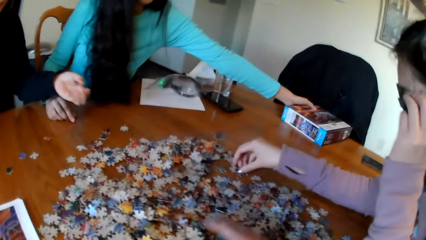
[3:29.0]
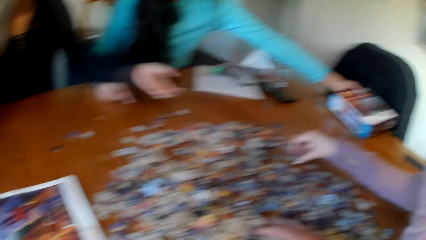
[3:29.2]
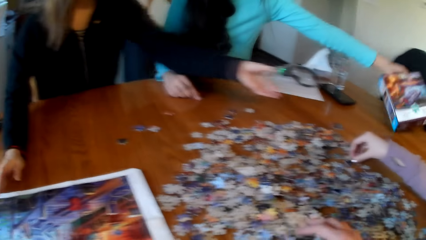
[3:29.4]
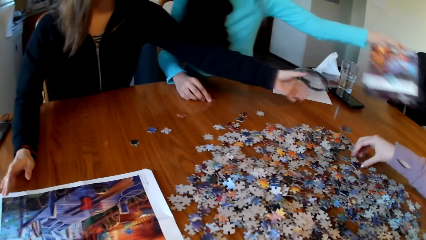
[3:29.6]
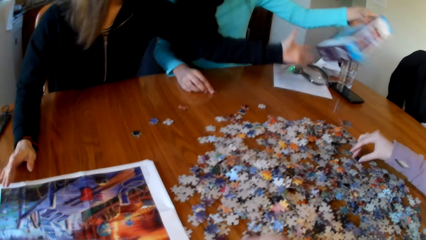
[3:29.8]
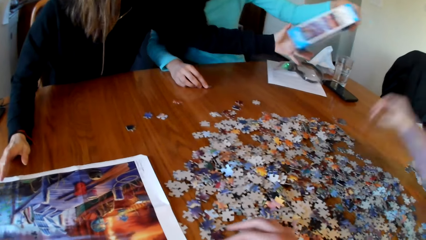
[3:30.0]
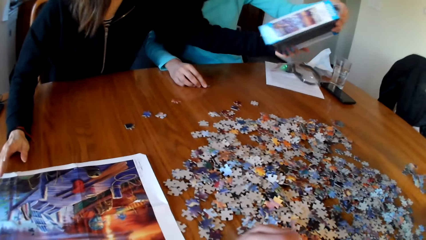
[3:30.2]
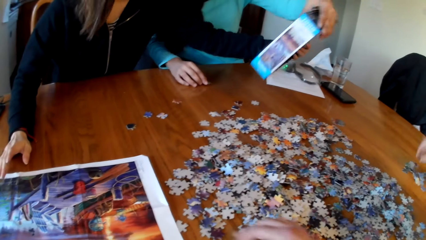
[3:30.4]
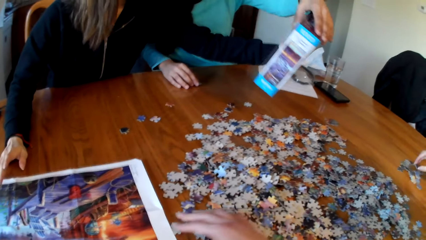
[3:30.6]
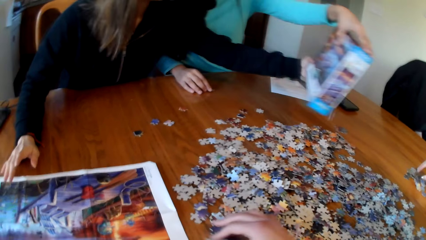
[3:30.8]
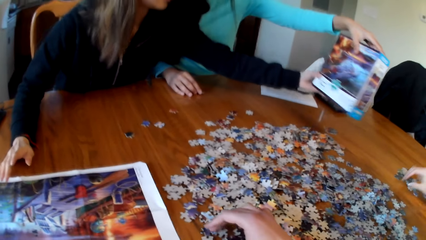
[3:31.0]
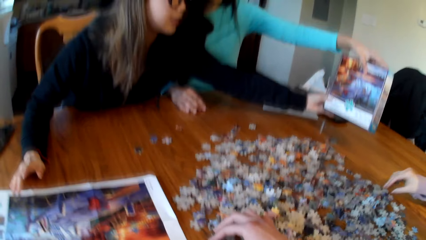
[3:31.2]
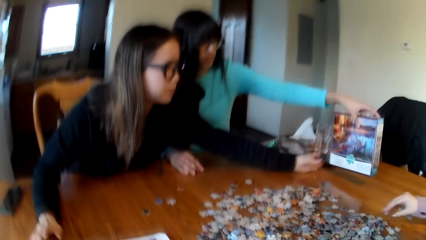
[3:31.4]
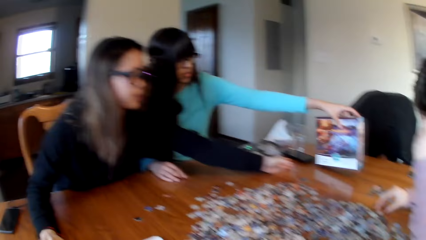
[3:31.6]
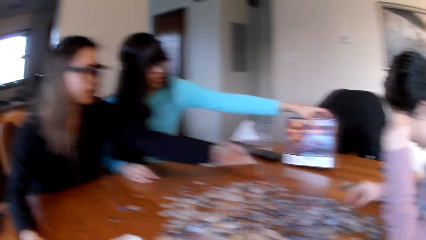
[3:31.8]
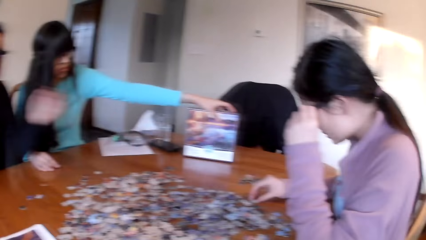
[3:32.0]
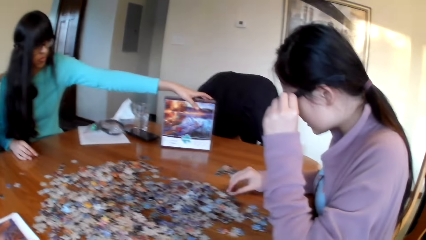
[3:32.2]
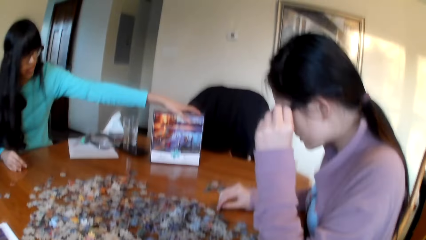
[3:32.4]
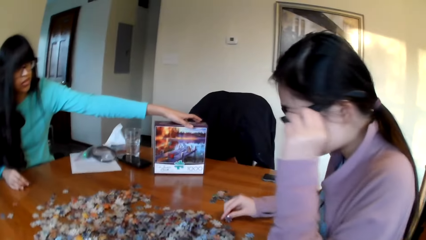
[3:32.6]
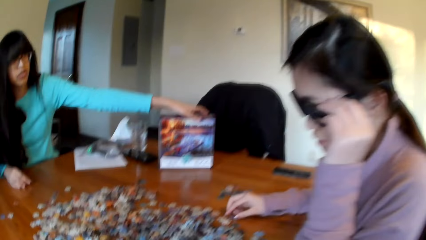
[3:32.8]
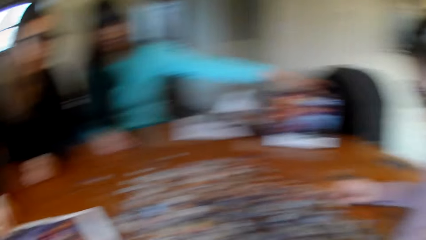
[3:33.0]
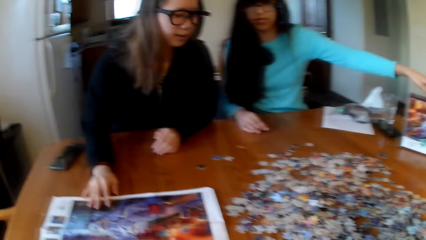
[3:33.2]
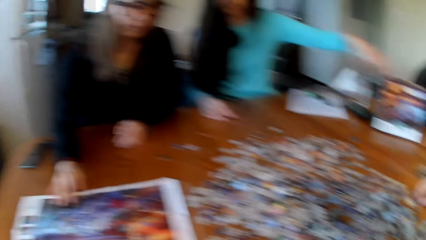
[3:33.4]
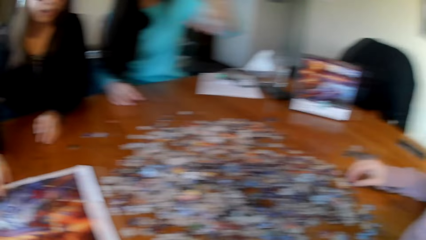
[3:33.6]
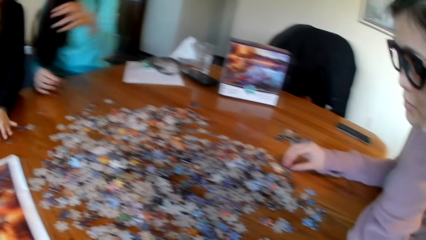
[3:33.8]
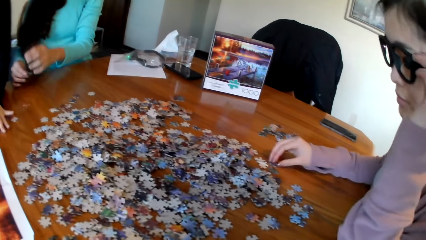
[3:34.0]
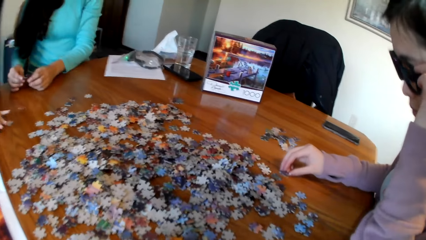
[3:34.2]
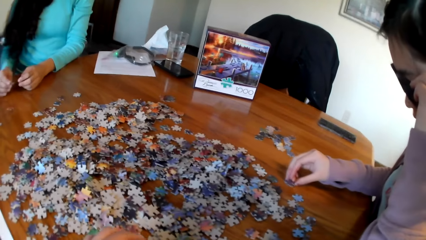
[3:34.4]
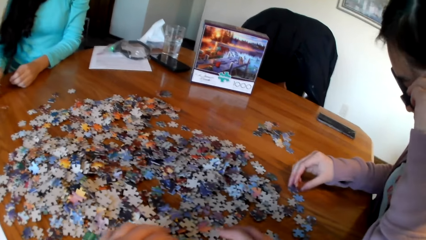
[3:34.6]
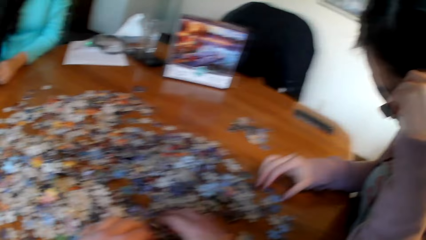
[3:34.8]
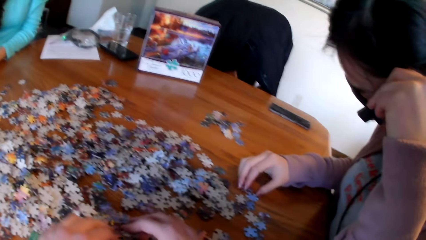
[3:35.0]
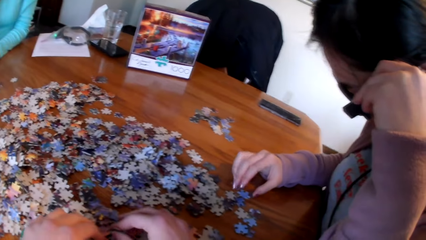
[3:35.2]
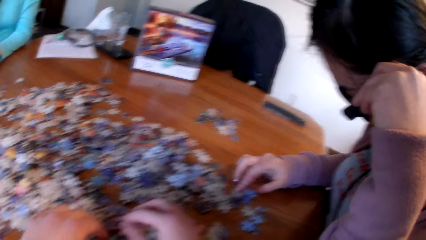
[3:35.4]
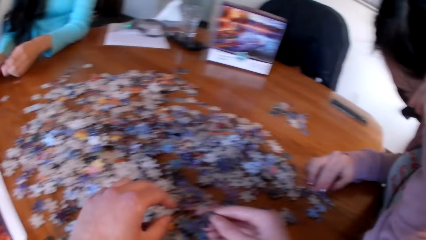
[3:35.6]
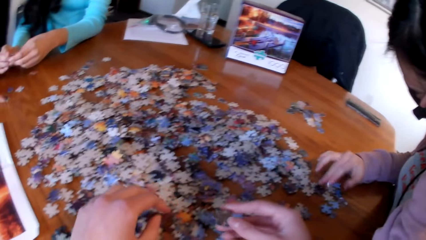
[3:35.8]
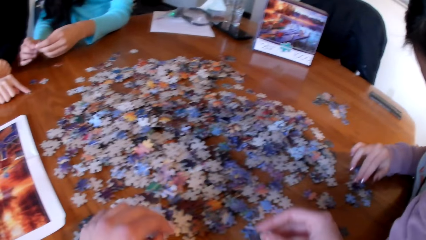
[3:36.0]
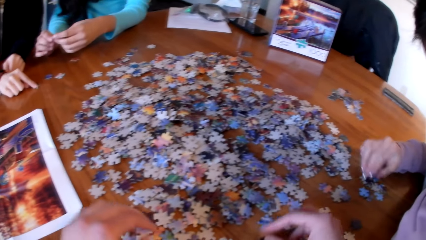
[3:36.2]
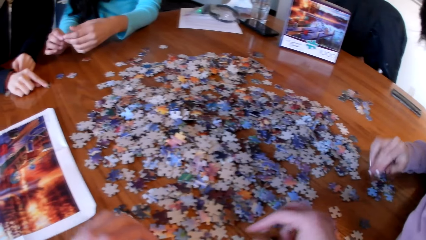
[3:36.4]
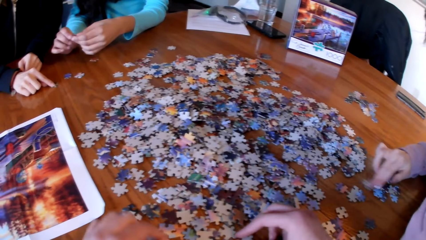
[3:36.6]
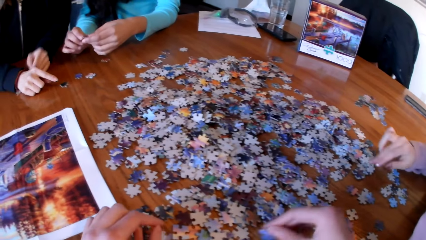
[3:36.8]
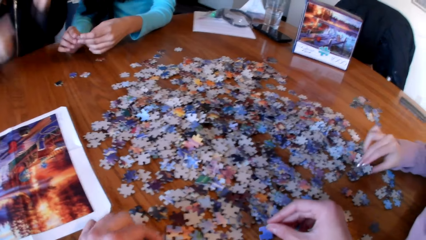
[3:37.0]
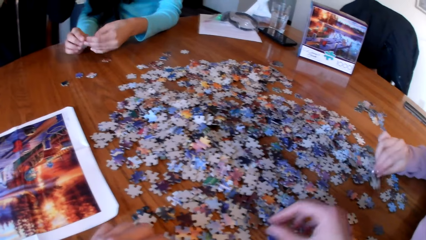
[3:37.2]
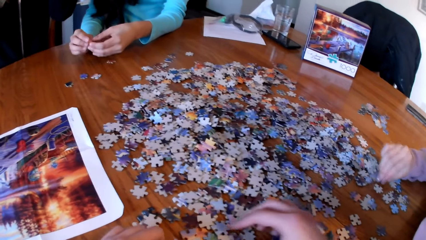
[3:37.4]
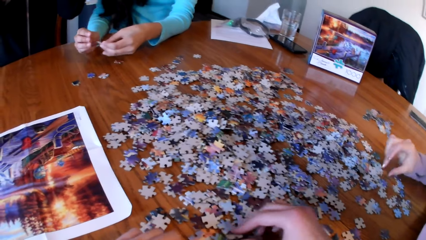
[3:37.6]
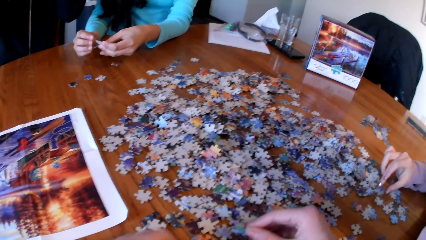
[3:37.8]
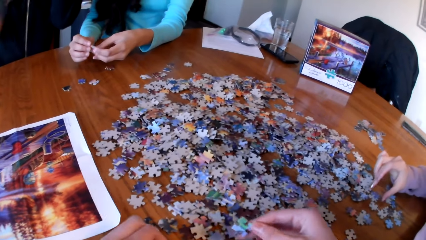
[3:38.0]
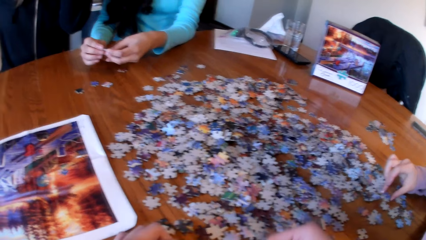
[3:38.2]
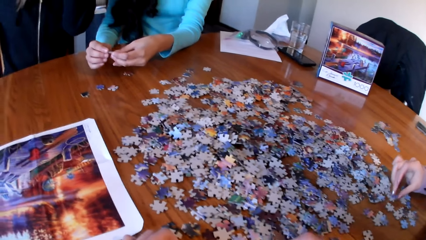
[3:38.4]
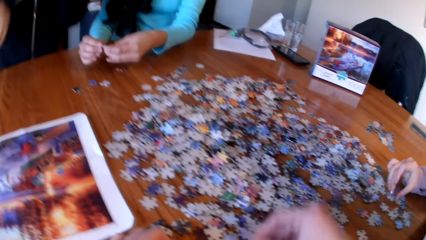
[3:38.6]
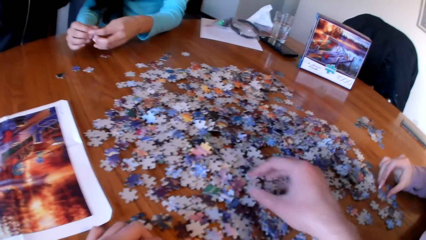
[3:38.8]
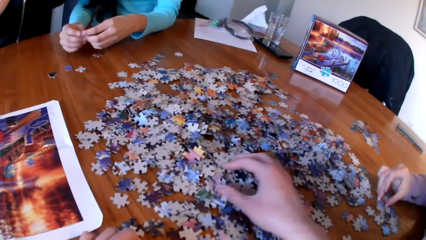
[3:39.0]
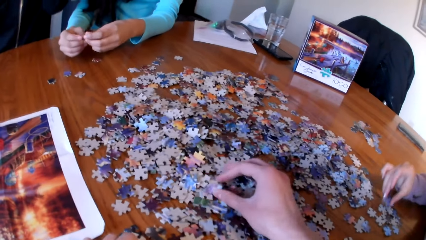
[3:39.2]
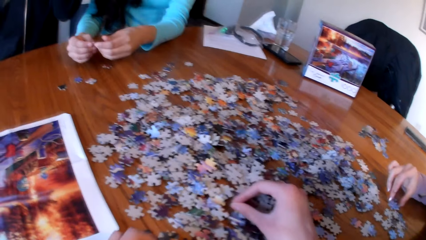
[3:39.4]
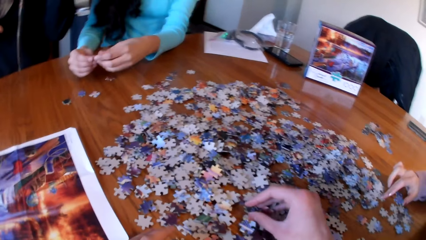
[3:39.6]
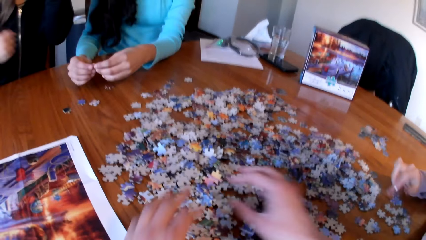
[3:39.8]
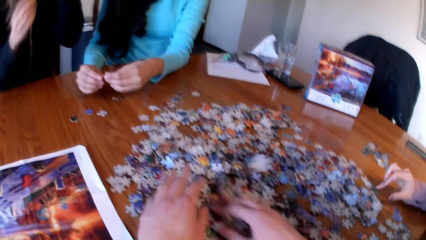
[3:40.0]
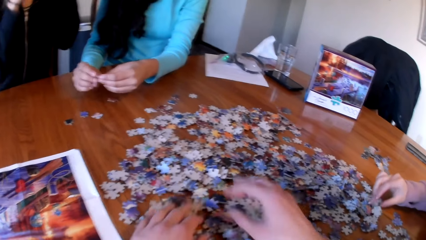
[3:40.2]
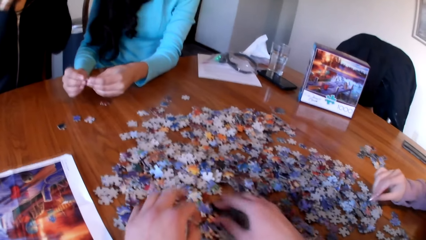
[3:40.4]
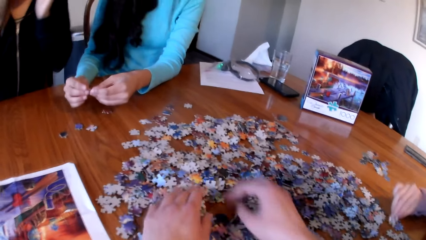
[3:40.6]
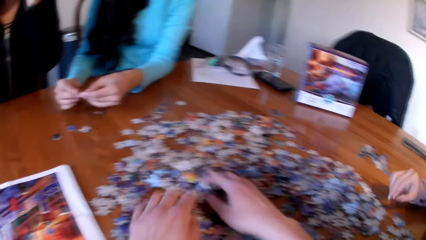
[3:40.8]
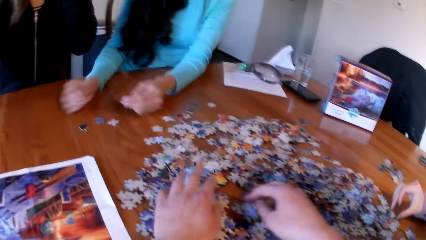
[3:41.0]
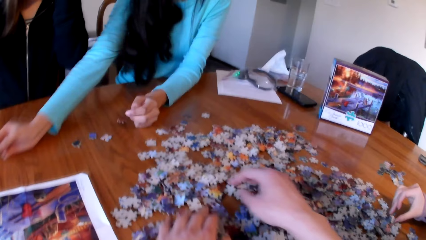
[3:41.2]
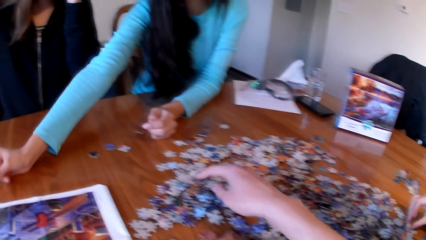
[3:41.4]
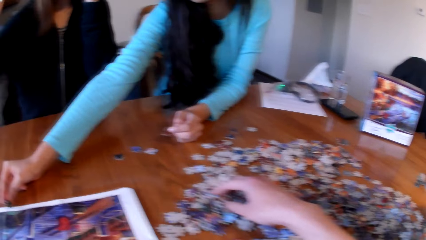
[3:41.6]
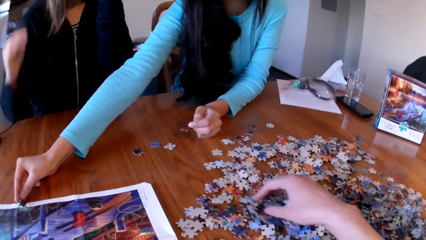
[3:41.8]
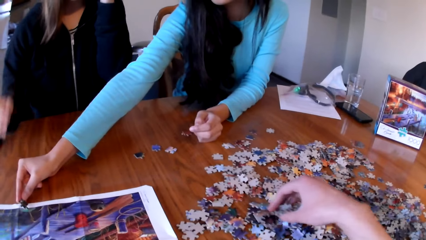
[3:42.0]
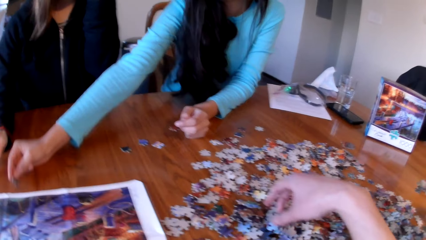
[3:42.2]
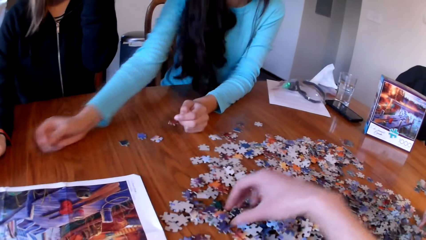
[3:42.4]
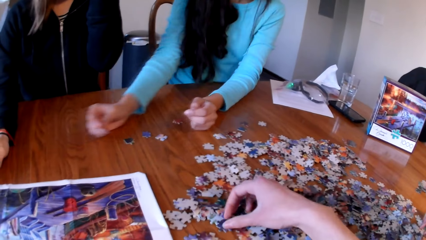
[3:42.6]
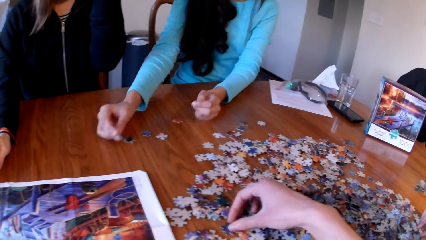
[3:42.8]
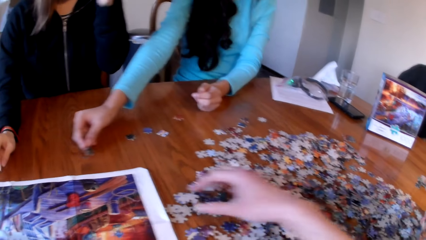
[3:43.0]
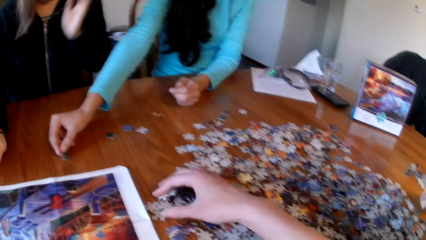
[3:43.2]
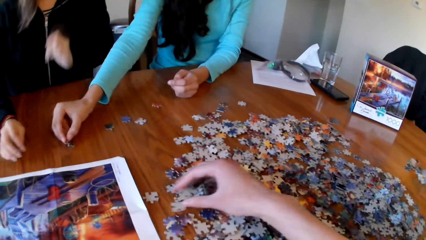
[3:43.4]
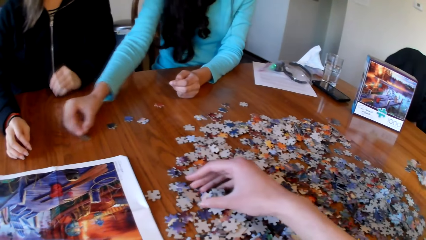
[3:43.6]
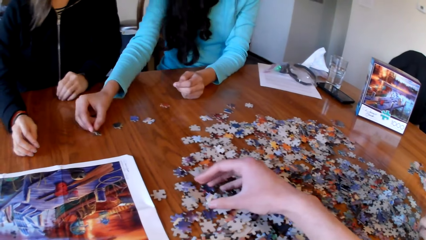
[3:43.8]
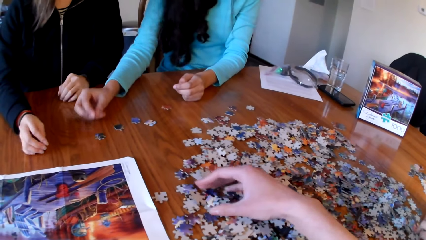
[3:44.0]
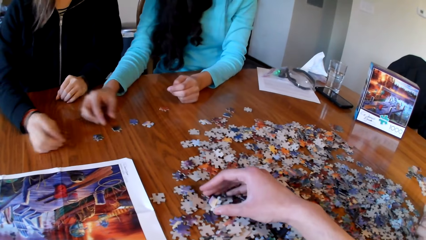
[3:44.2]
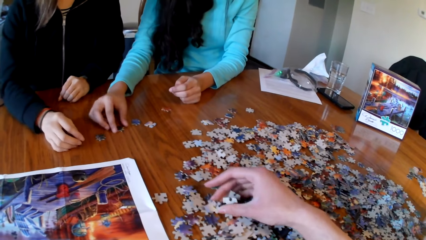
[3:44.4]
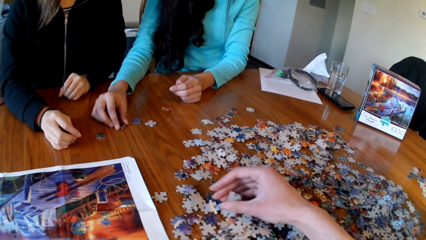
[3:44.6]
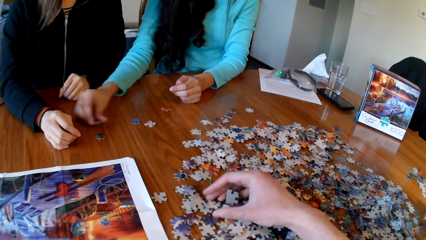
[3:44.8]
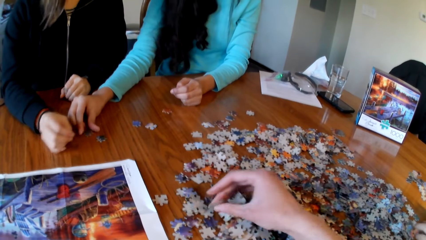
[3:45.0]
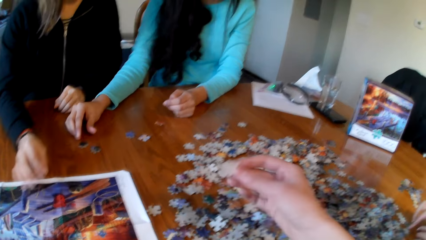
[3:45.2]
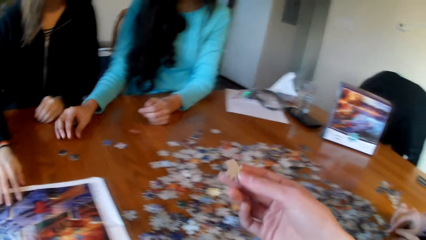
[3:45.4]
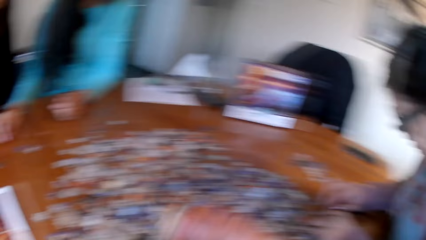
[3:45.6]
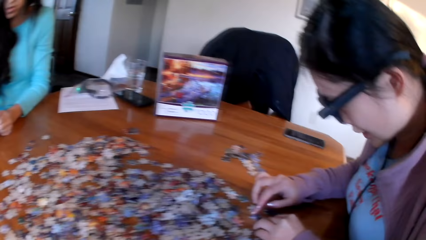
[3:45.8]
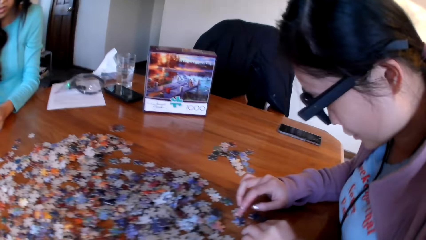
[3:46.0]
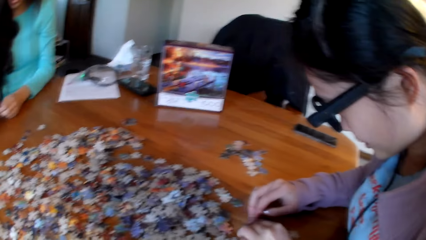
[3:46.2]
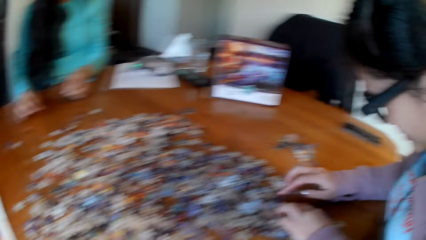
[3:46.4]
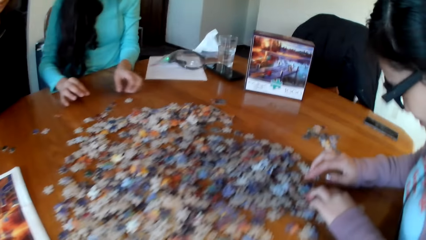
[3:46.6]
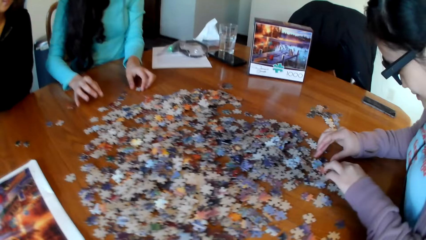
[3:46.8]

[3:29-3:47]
A lady picks the piece of puzzle. The camera wearer picks pieces of puzzle from the table. The lady picks the piece of puzzle. The camera wearer picks pieces of puzzle from the table. Another lady picks the piece of puzzle. The camera wearer picks the pieces of puzzle from the table.
